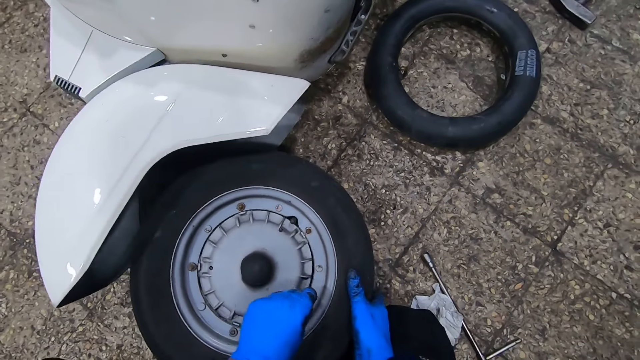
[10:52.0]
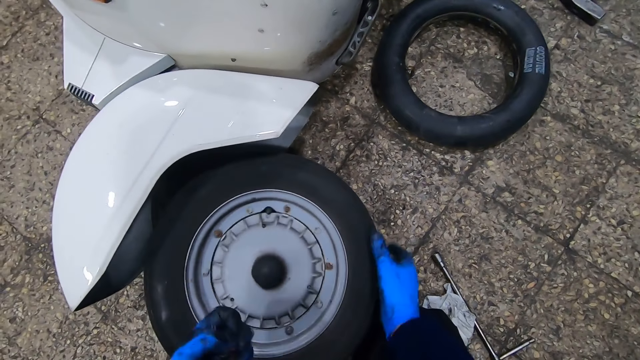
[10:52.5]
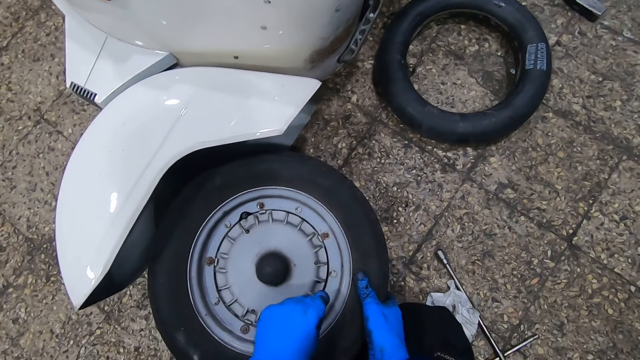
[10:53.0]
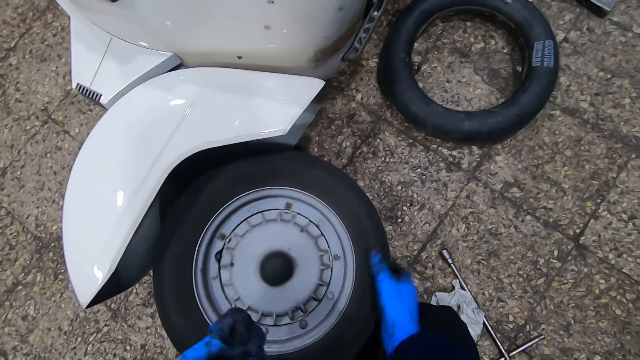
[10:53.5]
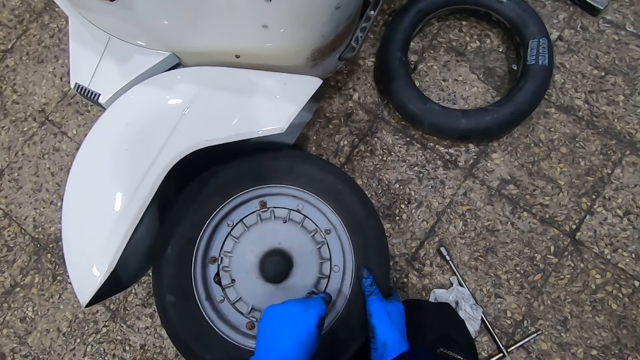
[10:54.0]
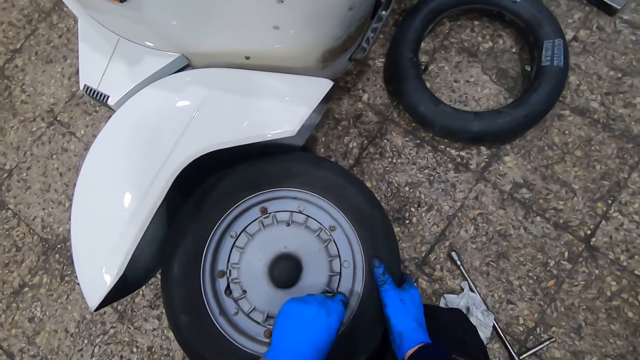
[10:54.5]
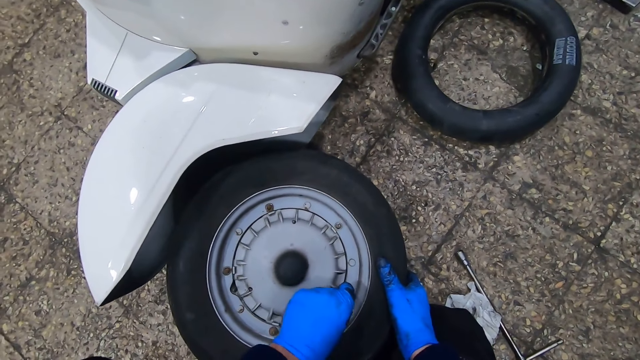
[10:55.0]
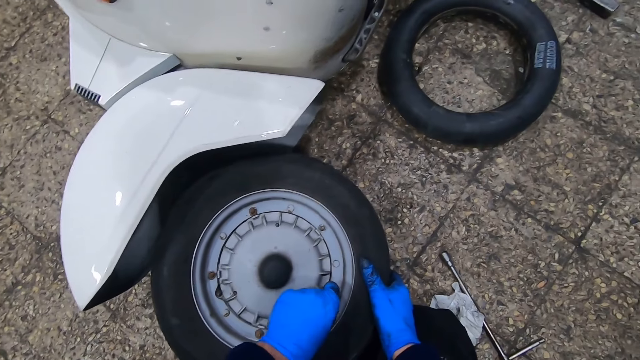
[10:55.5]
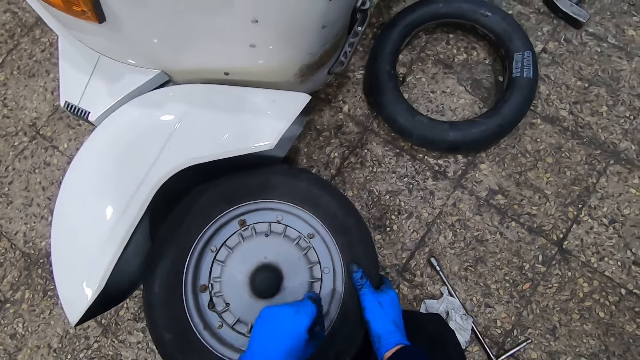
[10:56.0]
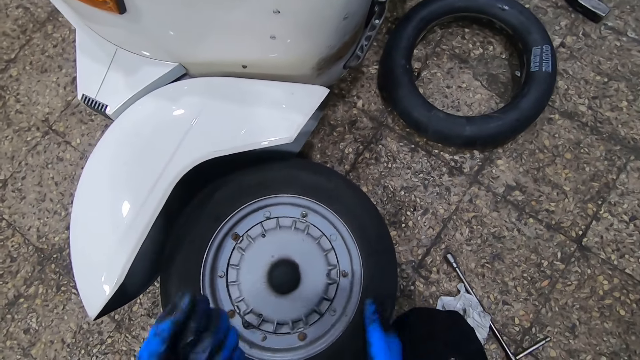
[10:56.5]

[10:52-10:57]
The camera wearer rotates the wheel.

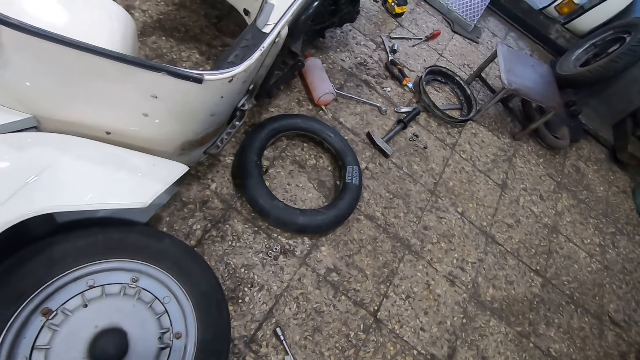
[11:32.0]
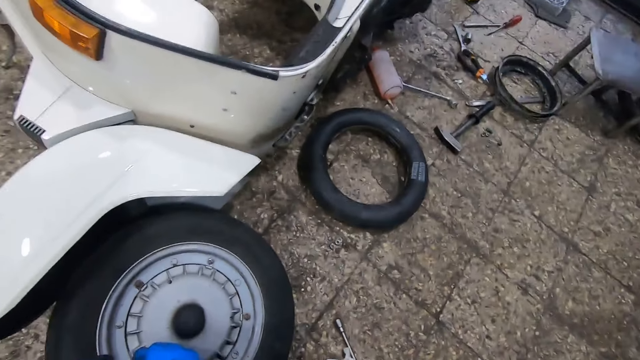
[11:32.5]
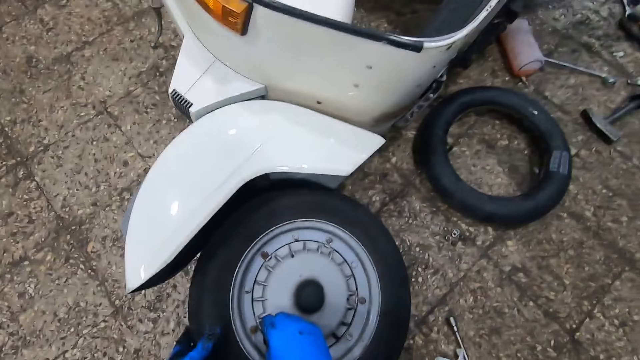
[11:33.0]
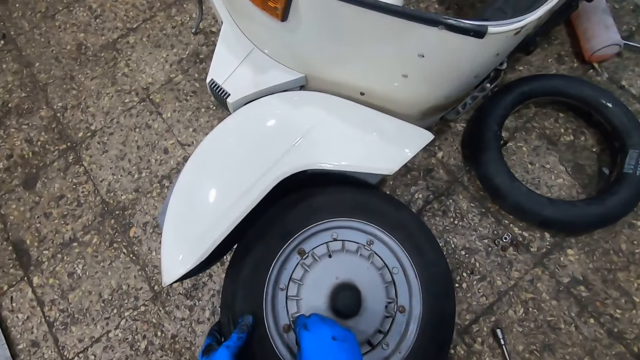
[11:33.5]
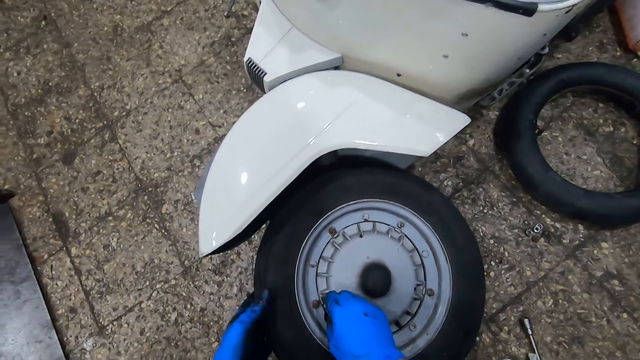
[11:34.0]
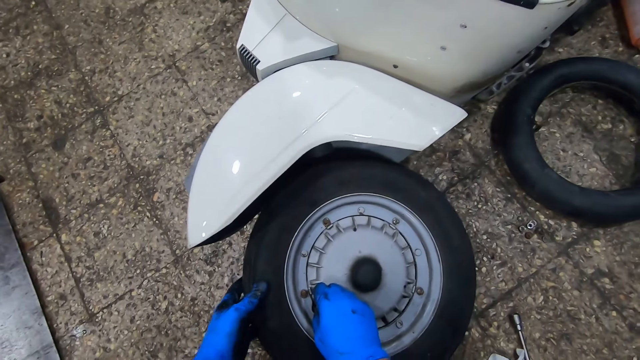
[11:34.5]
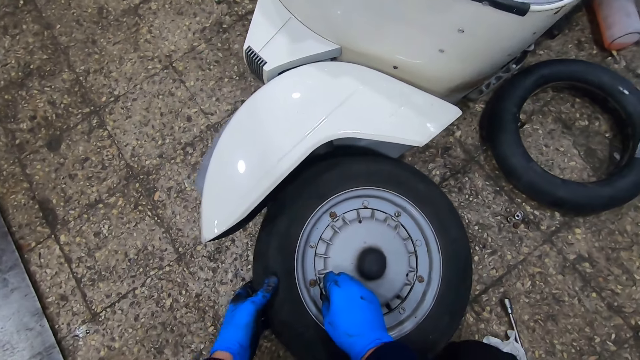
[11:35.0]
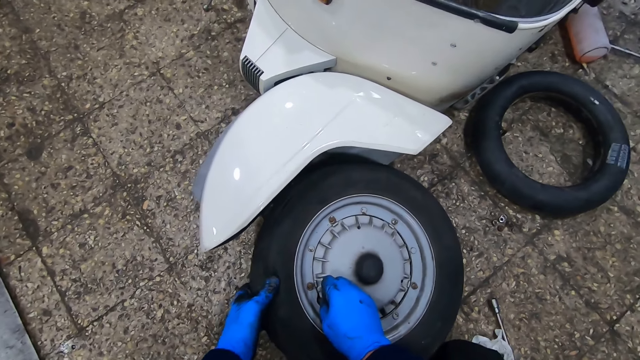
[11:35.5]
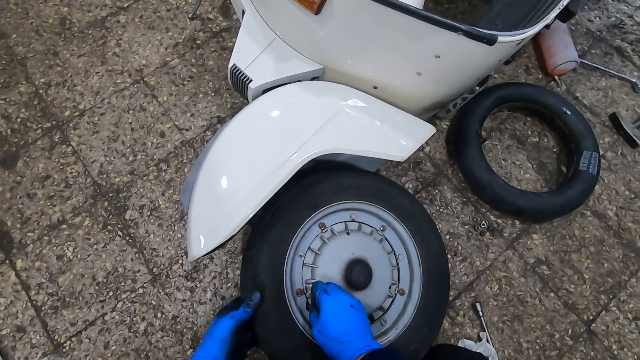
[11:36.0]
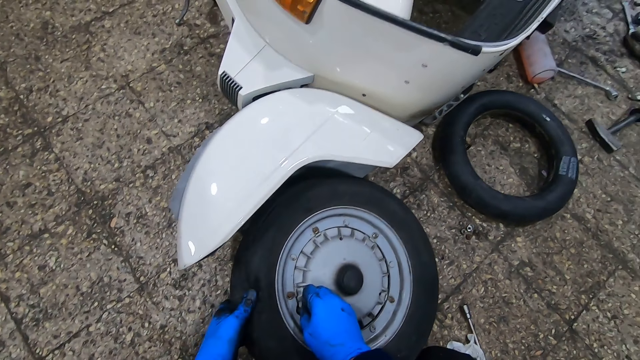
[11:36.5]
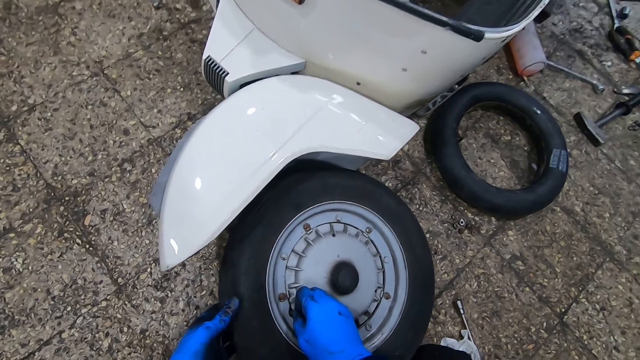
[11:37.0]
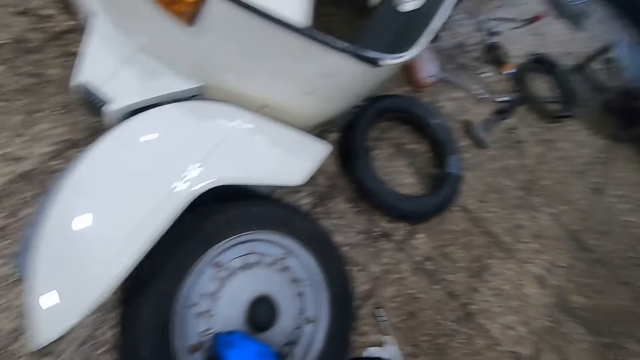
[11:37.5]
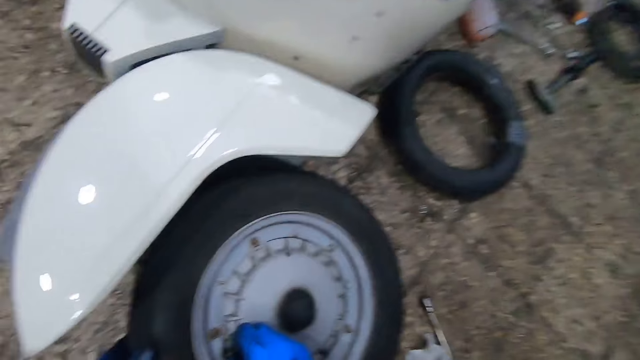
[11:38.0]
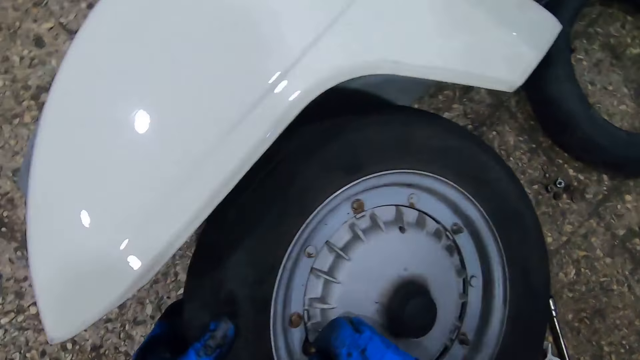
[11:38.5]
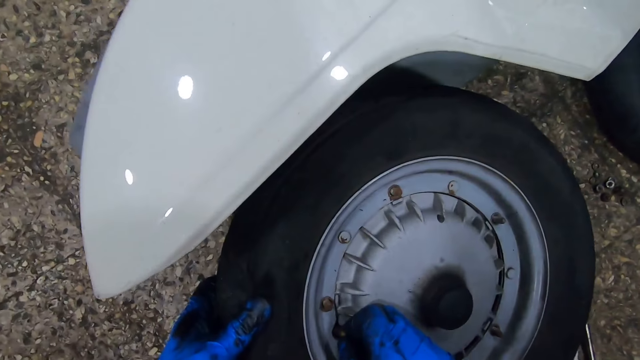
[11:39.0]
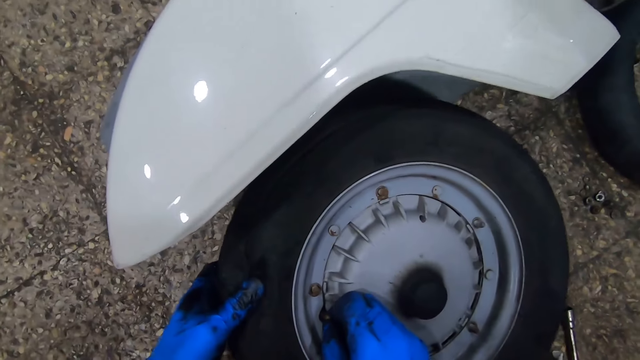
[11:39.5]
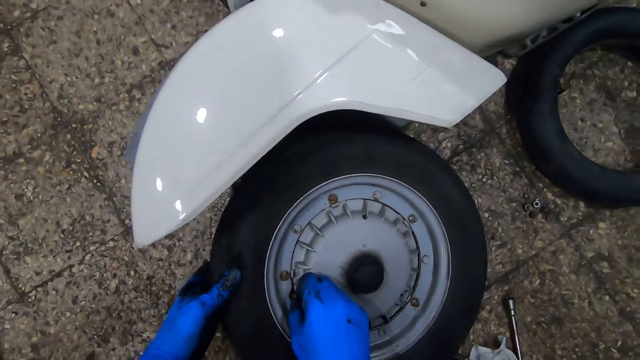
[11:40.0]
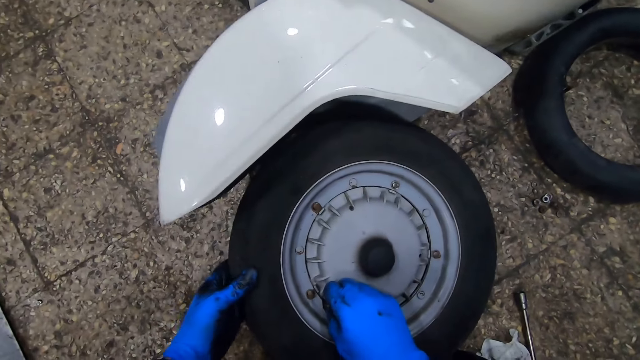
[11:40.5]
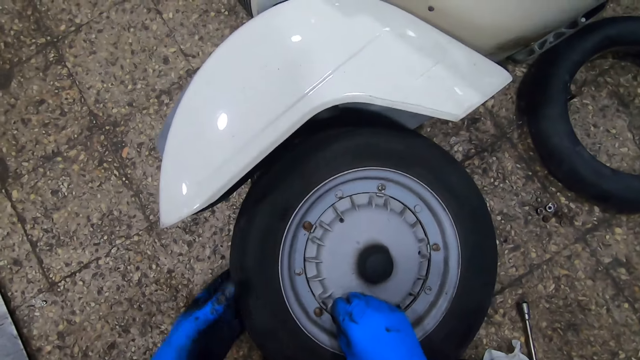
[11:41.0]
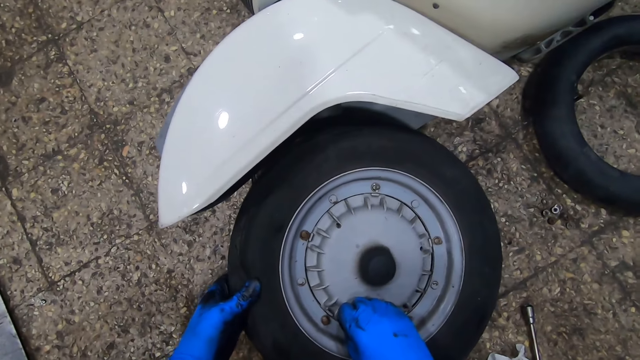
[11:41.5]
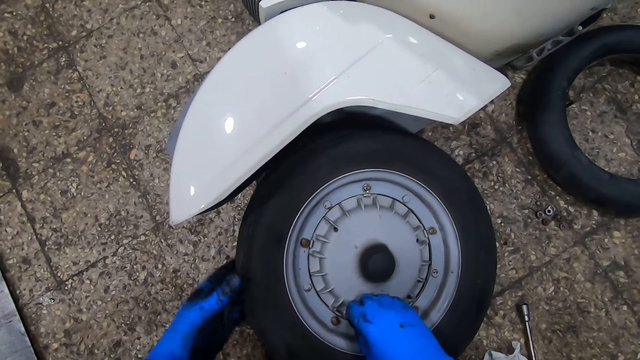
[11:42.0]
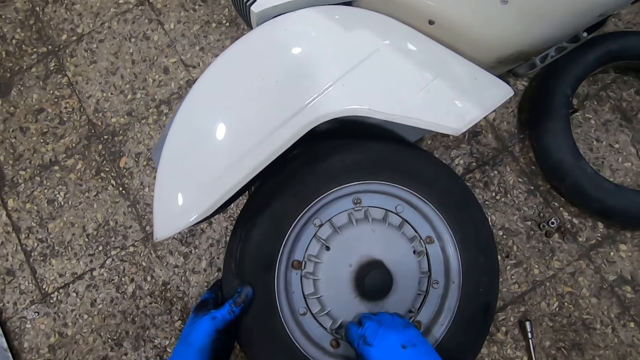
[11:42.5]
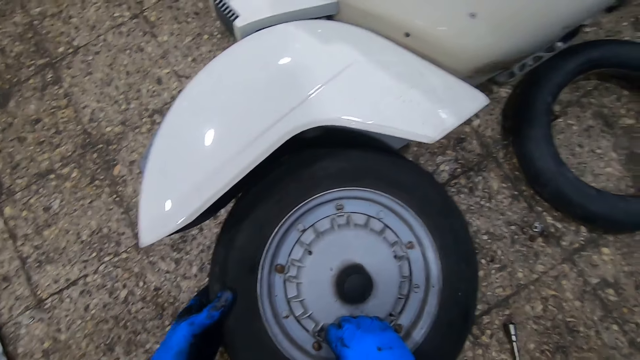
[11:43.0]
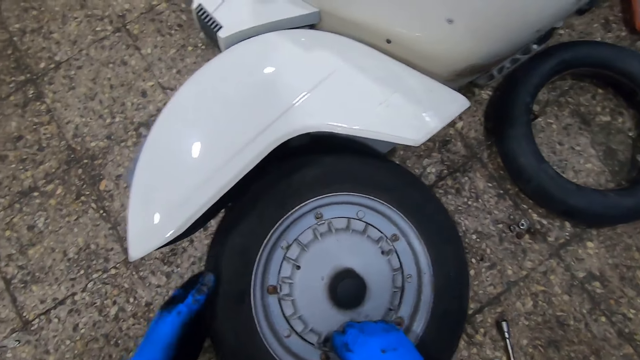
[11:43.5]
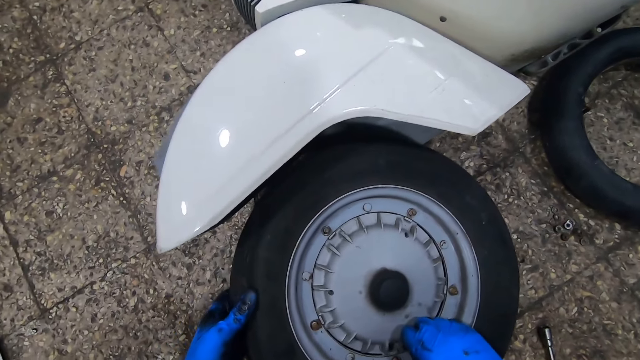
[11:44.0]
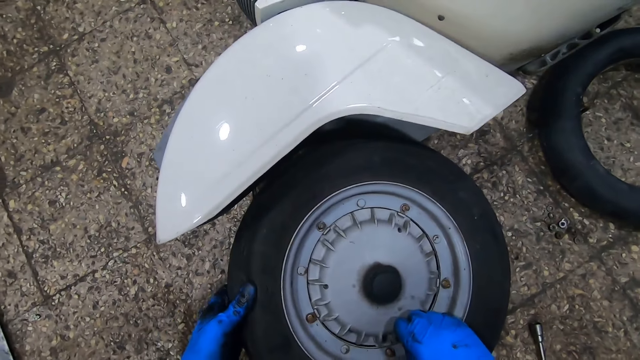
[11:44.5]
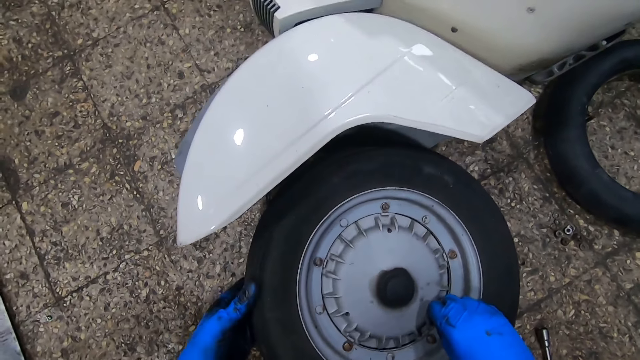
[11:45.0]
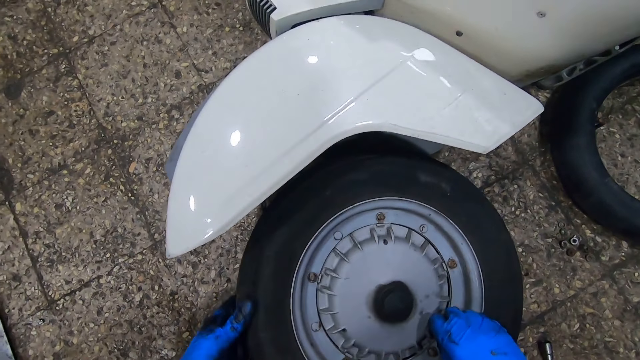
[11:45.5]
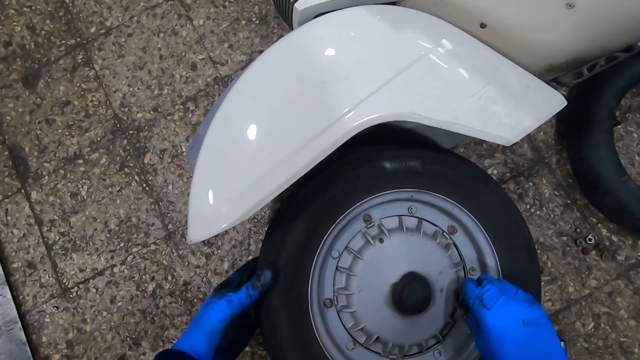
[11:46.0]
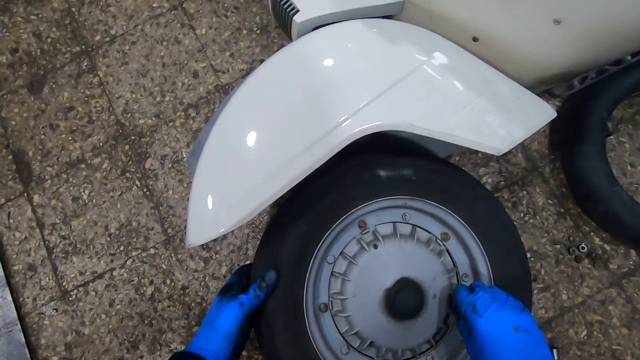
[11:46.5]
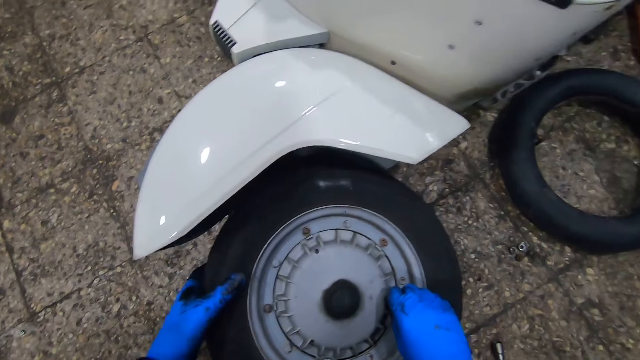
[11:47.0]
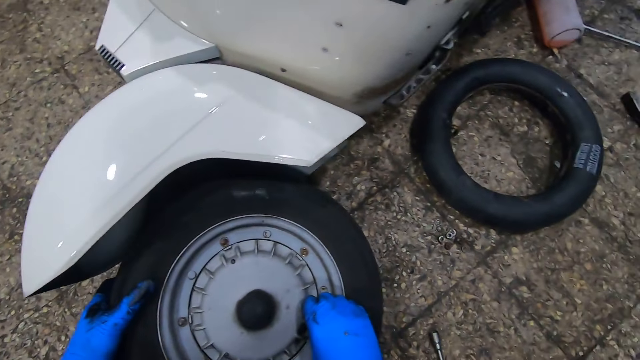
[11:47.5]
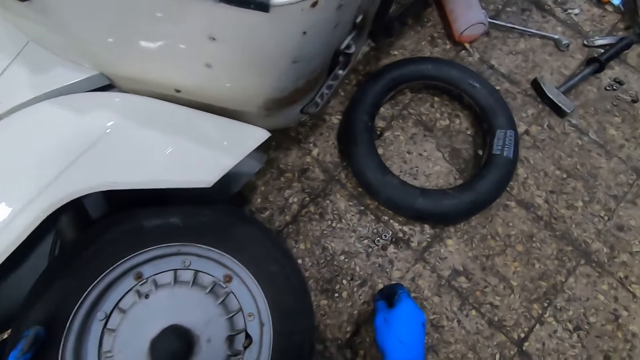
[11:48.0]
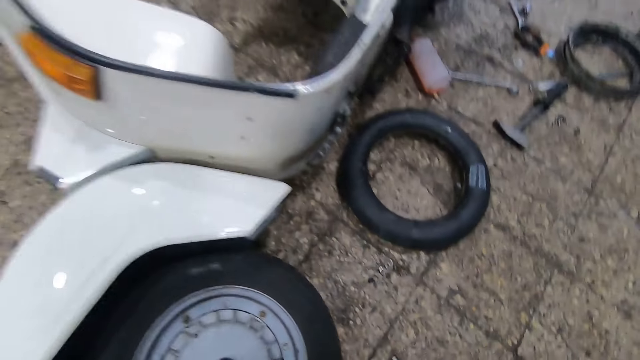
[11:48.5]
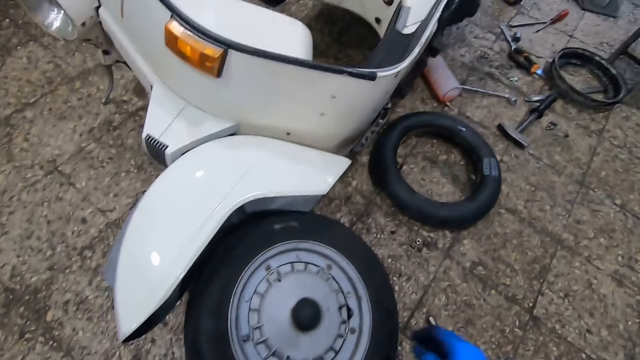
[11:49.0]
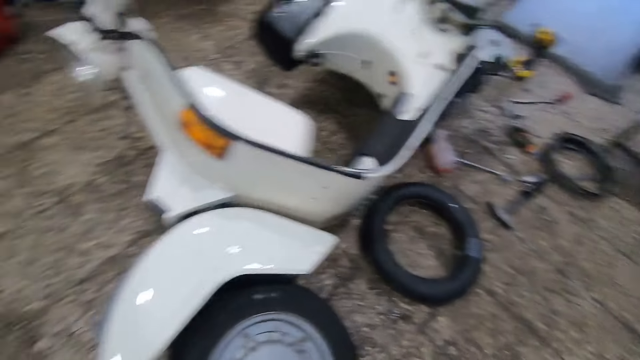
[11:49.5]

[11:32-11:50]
The camera wearer rolls the tire of the motorcycle with his left hand. He presses the wheel with the left hand. He rotates the wheel. He places the screw in his right hand on the floor.
